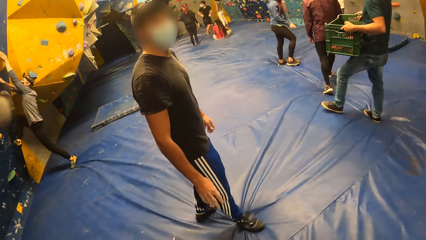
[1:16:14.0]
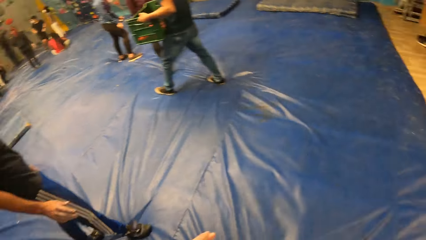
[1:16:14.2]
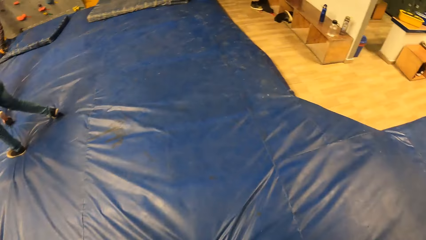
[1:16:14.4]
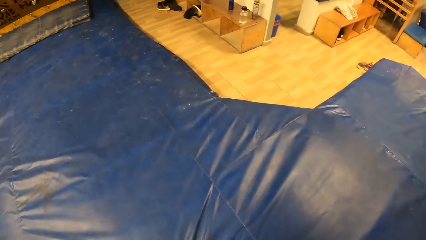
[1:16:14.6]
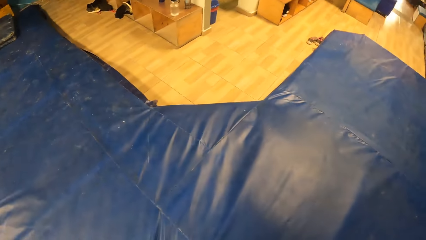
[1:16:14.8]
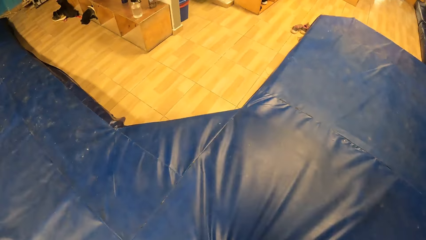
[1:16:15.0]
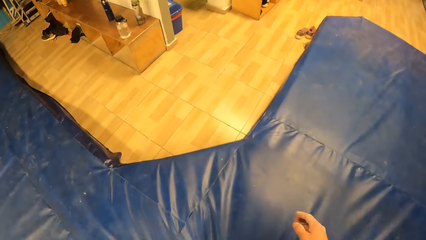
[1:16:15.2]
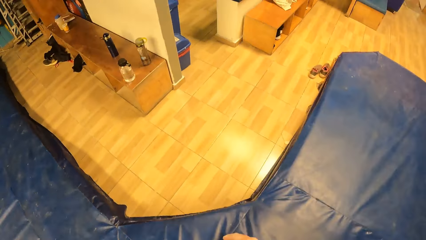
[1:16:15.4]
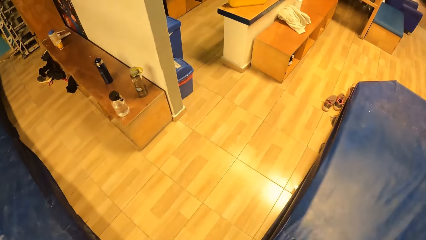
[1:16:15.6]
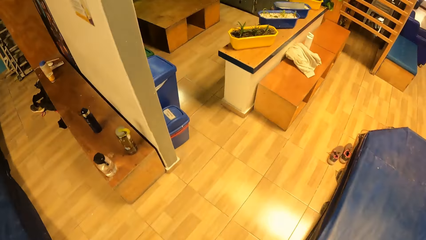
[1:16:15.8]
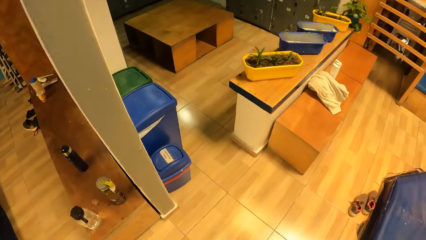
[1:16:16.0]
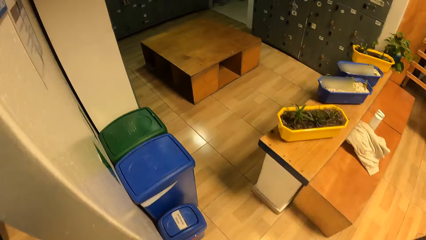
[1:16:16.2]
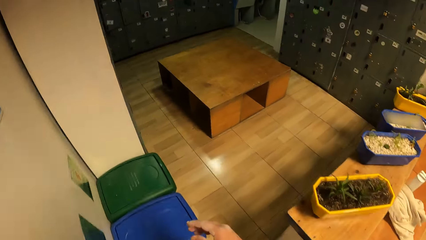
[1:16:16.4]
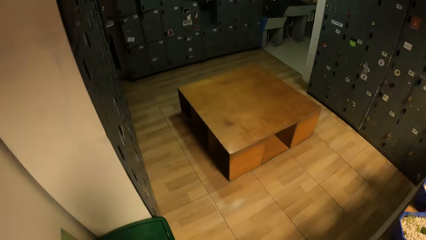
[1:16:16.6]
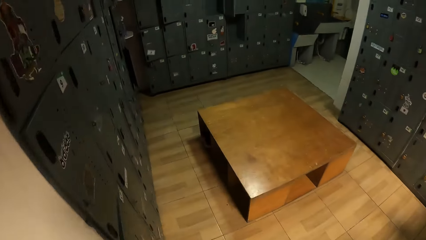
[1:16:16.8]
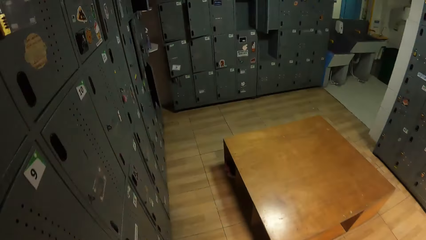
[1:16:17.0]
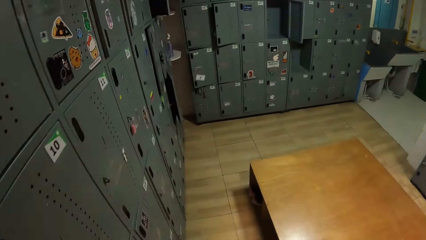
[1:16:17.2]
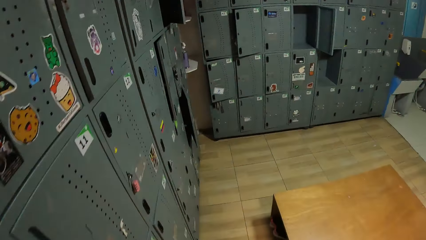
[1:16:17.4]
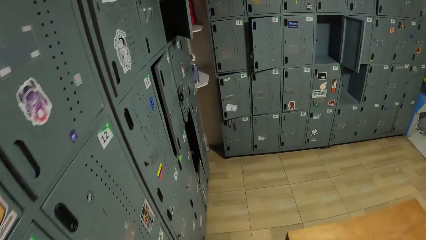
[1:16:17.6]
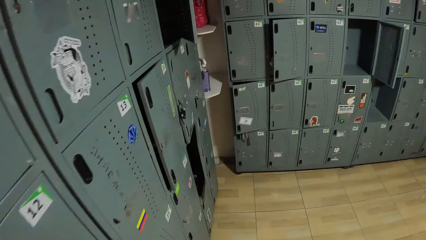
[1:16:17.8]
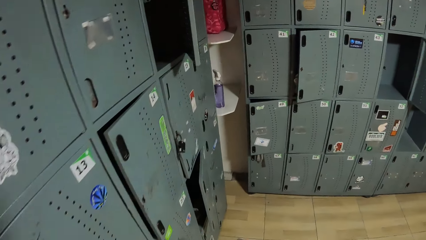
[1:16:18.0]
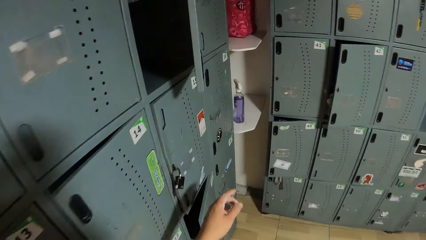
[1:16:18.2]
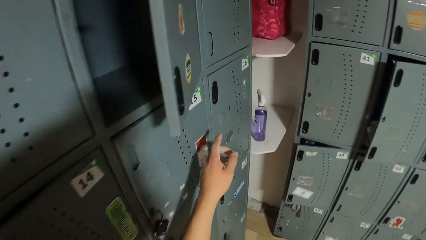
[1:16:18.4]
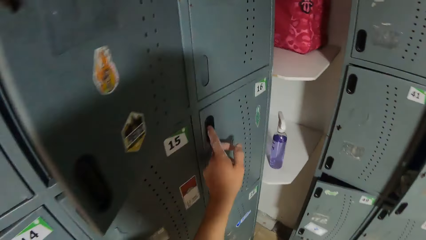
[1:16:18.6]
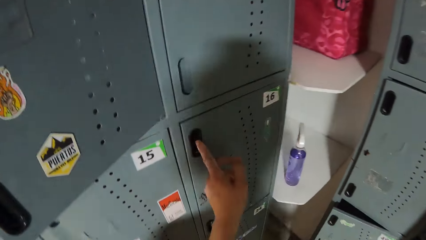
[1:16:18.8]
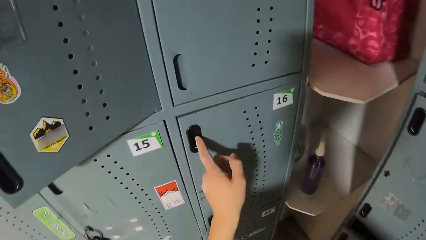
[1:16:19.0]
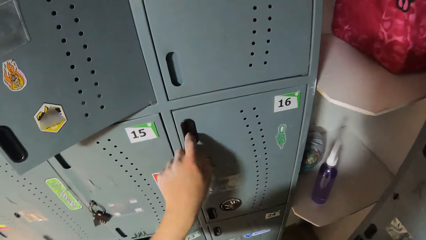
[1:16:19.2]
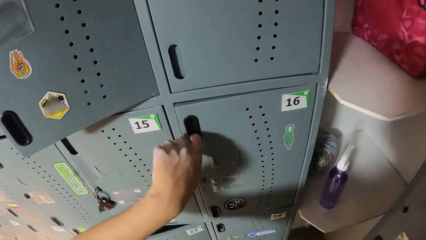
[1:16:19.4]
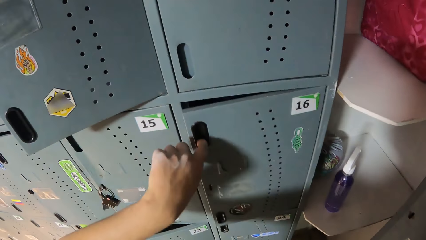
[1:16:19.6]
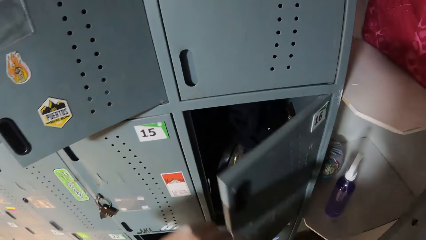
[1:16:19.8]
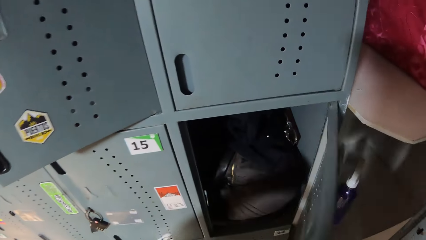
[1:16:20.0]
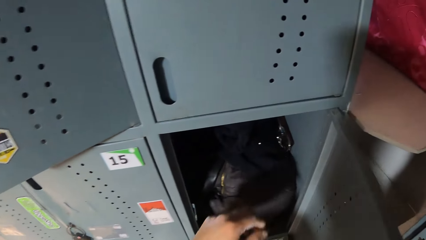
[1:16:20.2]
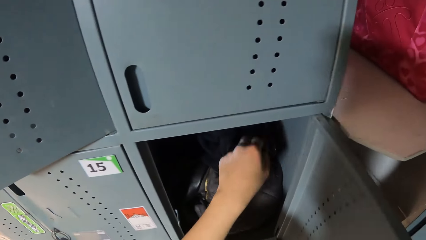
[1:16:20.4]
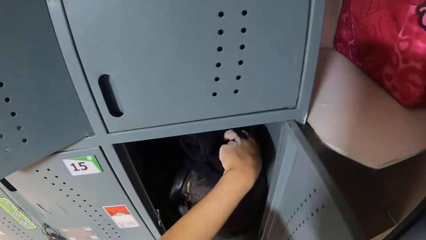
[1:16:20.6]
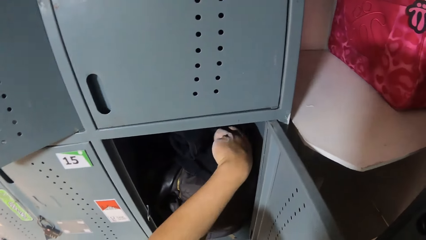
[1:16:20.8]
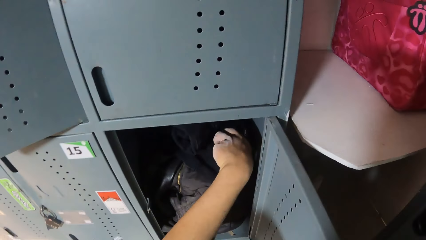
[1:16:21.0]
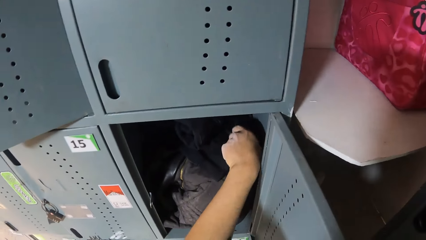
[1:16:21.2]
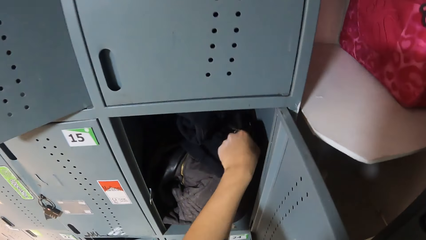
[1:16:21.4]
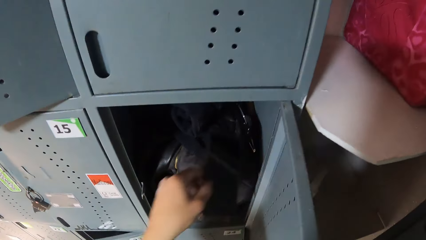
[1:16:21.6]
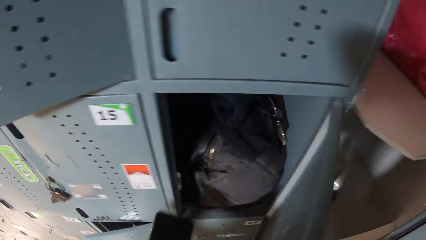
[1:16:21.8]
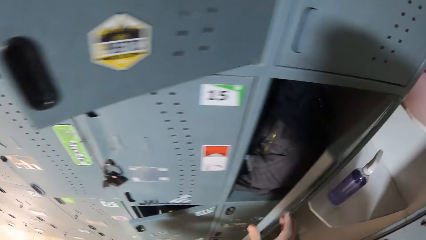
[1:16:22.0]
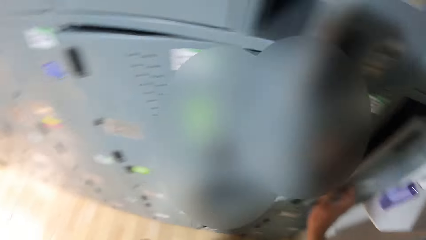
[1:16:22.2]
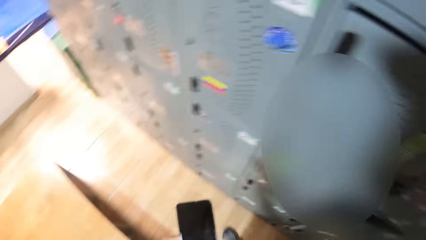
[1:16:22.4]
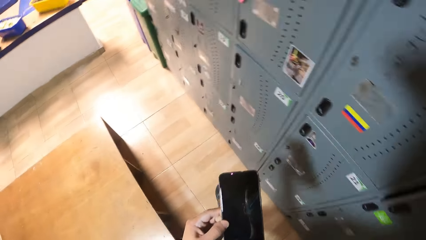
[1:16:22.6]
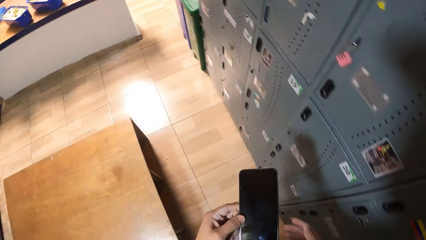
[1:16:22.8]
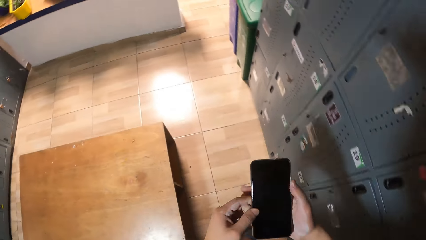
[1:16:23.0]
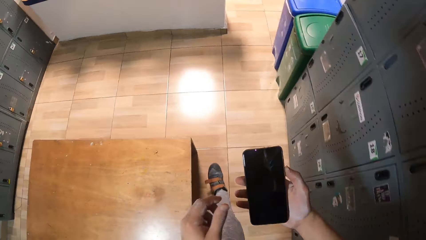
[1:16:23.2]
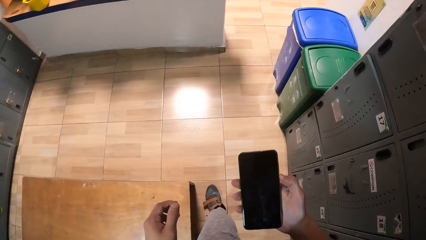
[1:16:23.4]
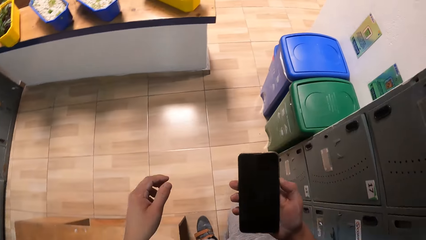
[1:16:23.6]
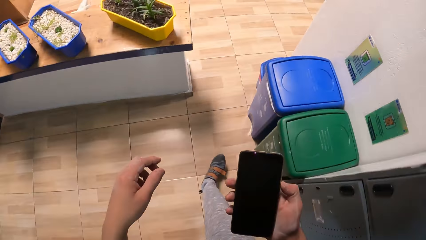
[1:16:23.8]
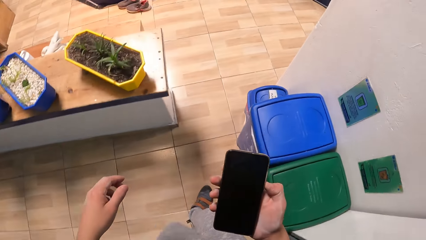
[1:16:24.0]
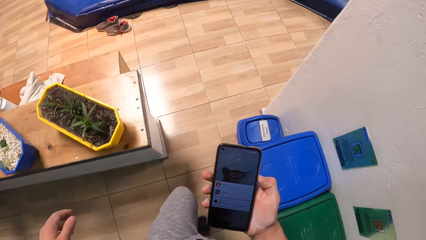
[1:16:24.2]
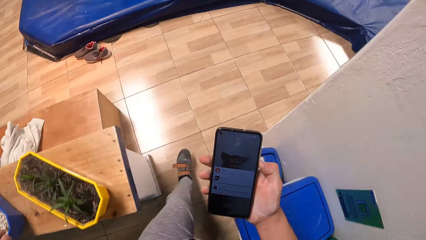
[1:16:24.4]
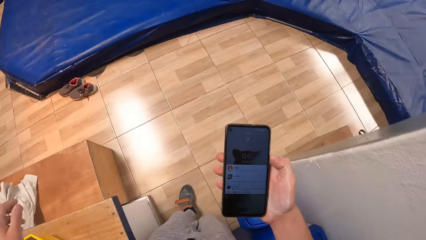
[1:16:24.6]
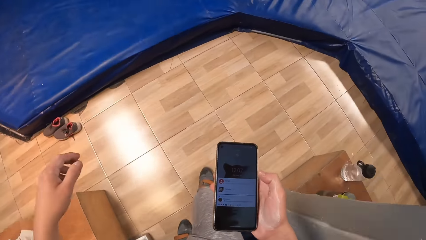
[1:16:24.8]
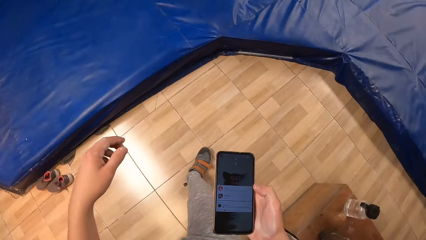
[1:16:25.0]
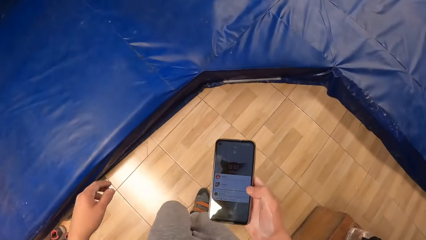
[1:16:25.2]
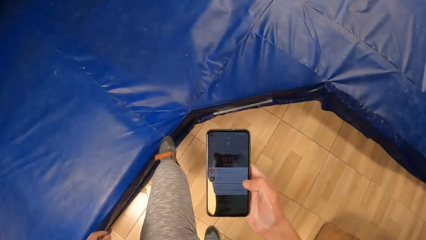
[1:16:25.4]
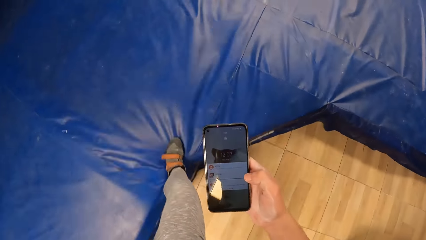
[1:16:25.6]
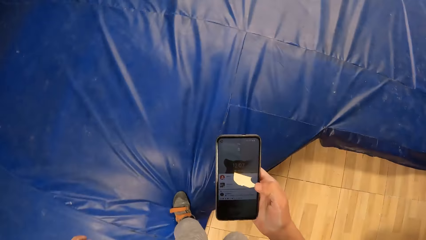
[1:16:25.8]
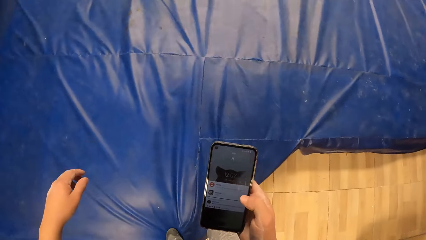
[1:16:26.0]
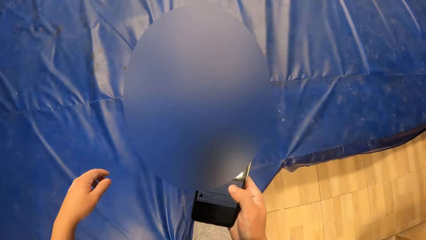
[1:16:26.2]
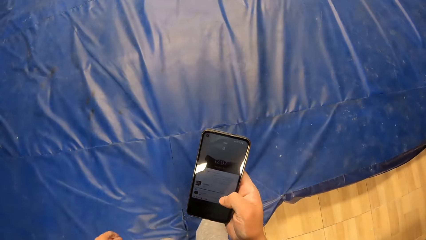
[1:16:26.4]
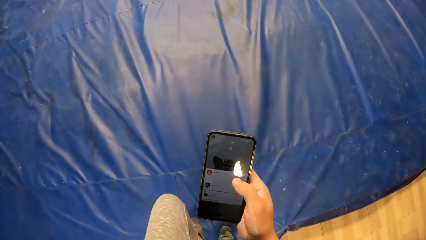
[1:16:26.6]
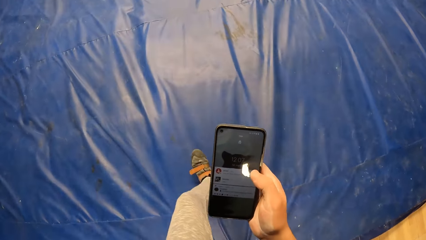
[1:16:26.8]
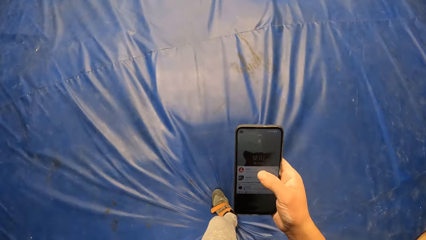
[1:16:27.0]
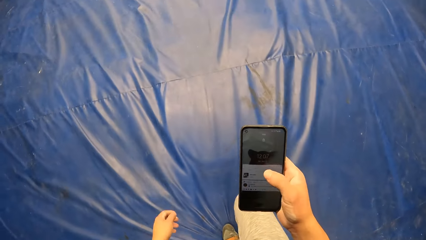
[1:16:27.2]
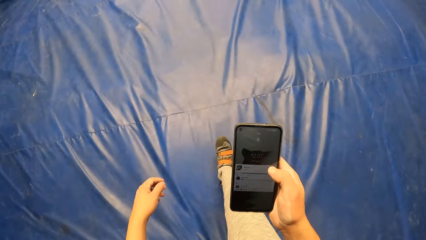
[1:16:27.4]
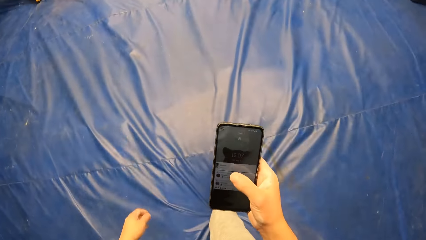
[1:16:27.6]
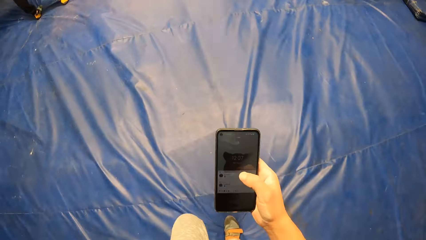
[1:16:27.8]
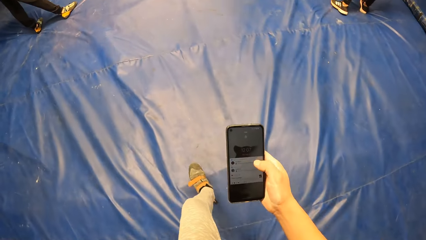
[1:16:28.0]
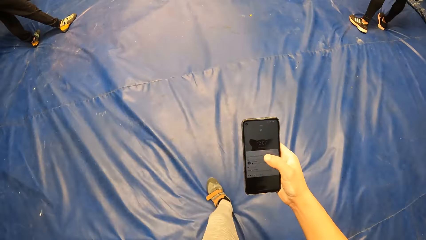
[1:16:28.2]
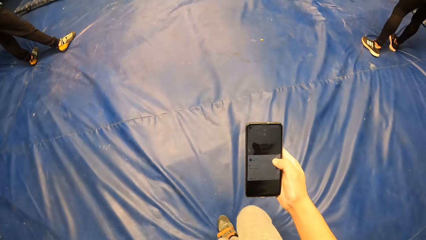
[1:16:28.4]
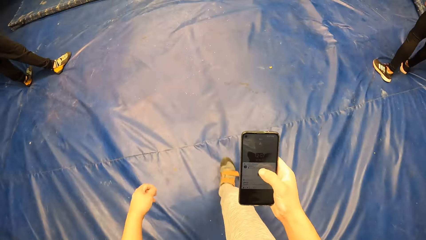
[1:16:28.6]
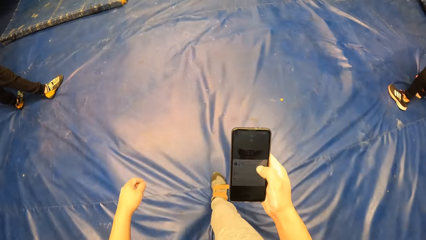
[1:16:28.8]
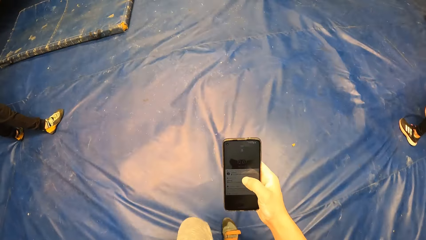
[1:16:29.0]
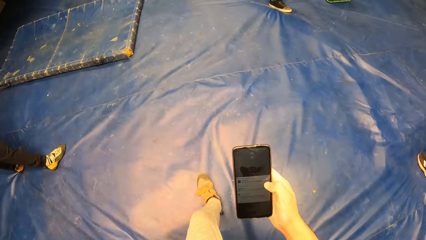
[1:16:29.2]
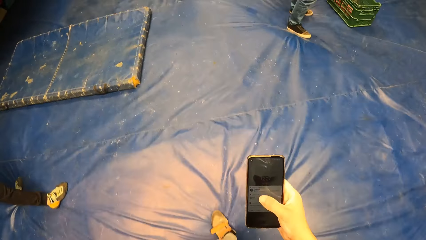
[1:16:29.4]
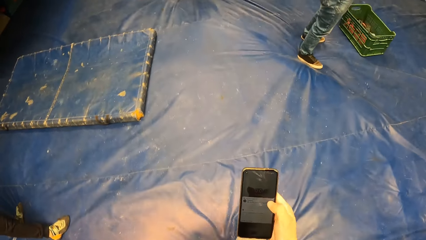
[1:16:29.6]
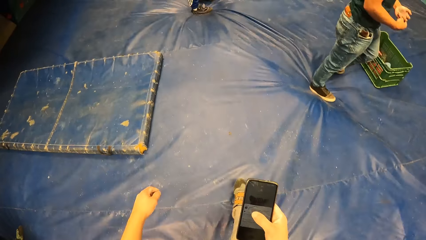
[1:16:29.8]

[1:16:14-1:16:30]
The camera wearer walks around. They open the locker. They grab a cloth. They pick up a phone. They close the locker. They look at the phone. They pass the phone to the right hand. They operate the phone. They press the phone.
